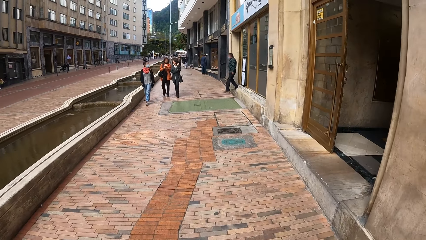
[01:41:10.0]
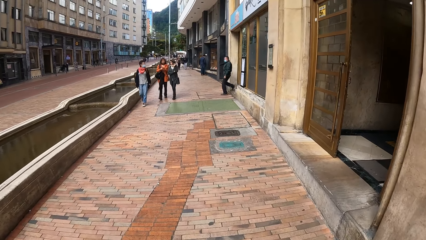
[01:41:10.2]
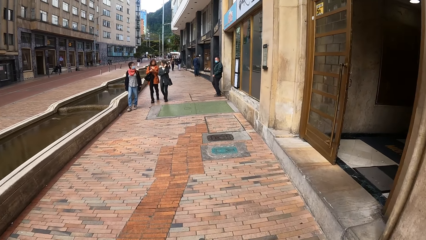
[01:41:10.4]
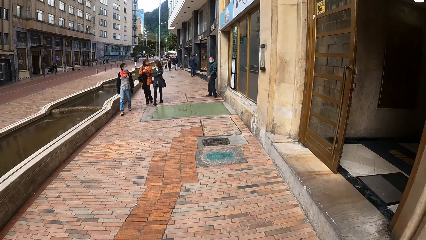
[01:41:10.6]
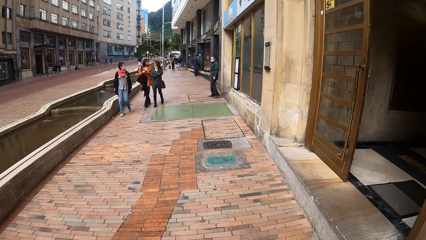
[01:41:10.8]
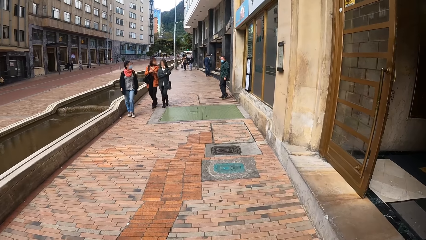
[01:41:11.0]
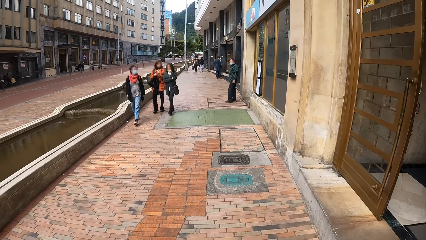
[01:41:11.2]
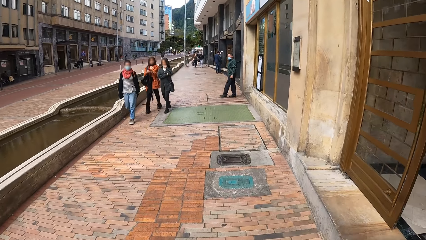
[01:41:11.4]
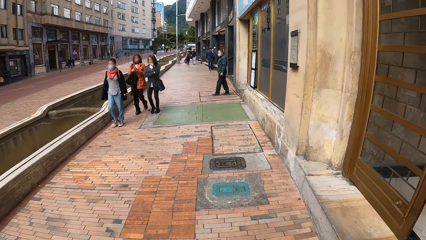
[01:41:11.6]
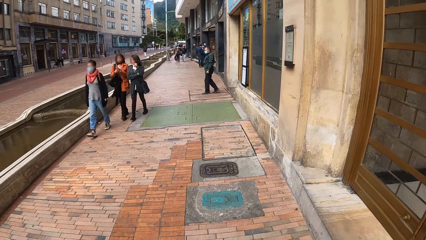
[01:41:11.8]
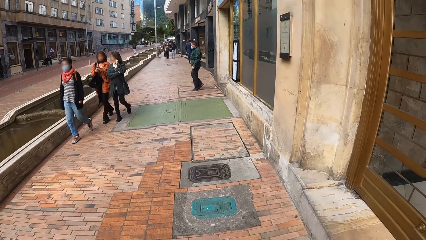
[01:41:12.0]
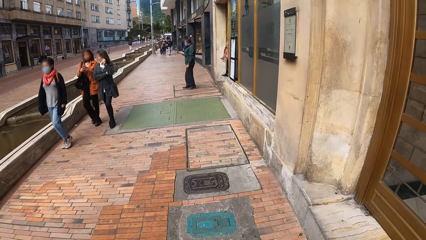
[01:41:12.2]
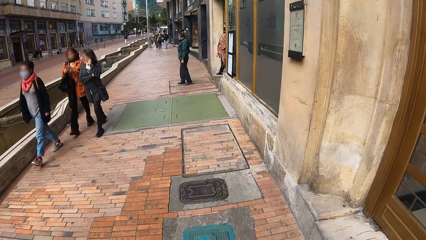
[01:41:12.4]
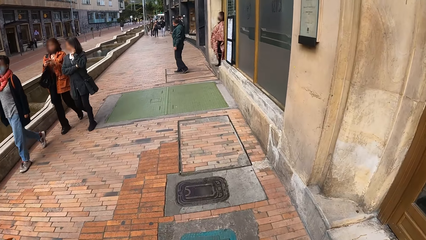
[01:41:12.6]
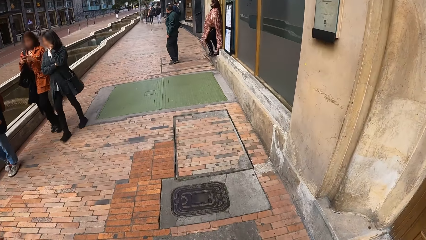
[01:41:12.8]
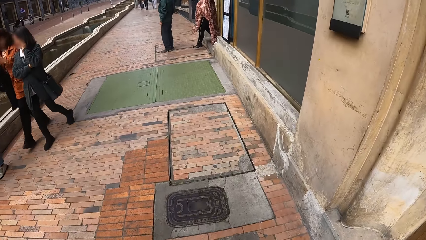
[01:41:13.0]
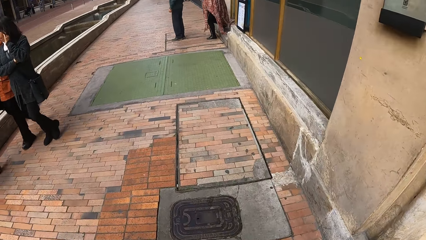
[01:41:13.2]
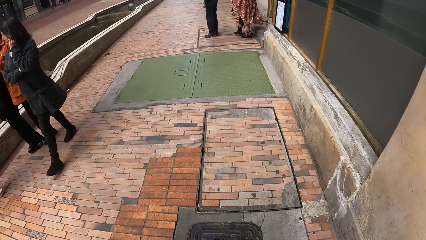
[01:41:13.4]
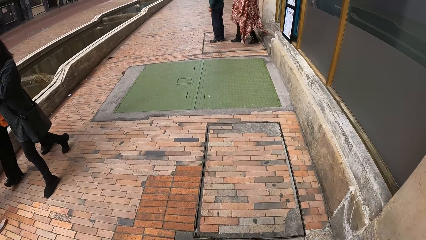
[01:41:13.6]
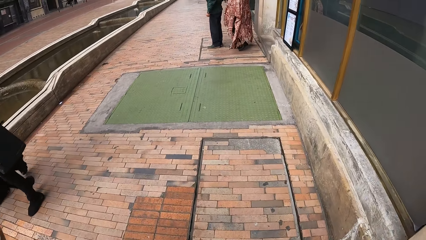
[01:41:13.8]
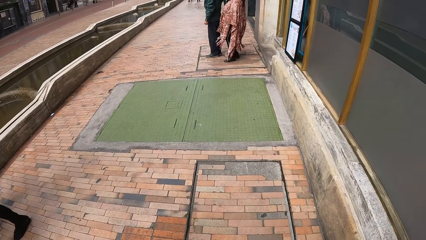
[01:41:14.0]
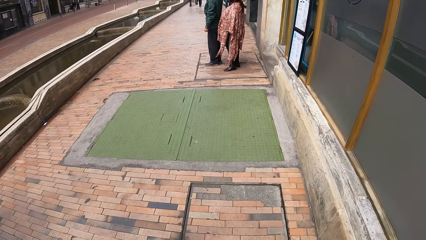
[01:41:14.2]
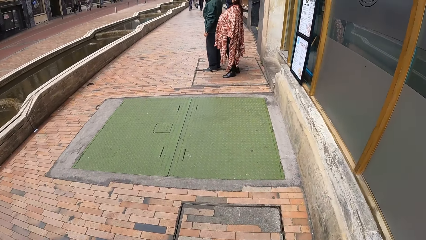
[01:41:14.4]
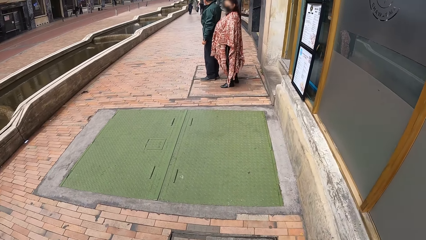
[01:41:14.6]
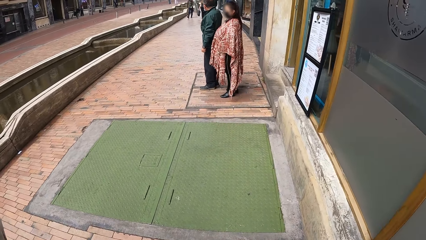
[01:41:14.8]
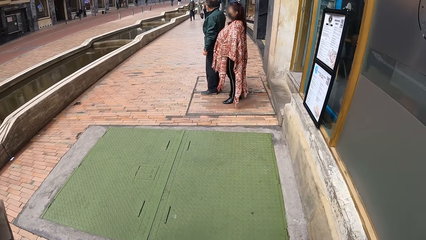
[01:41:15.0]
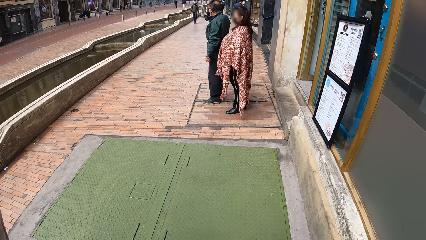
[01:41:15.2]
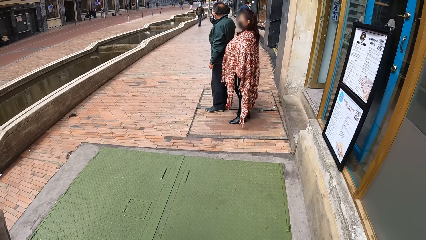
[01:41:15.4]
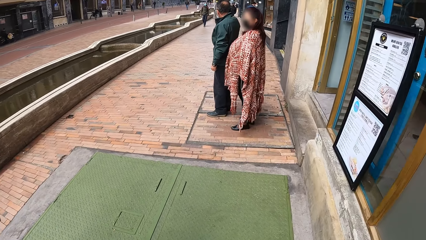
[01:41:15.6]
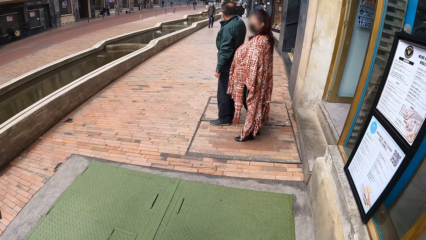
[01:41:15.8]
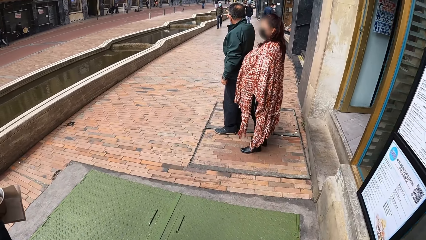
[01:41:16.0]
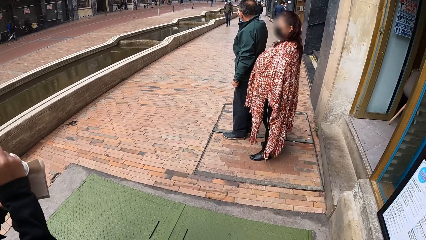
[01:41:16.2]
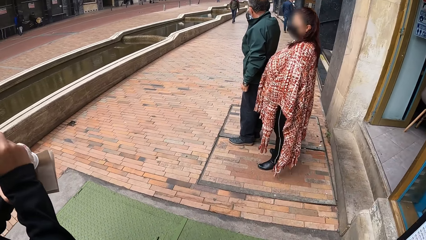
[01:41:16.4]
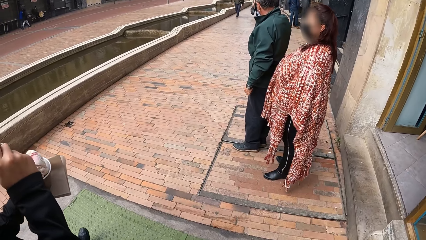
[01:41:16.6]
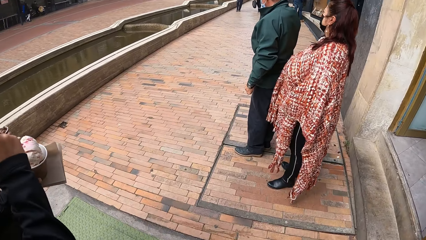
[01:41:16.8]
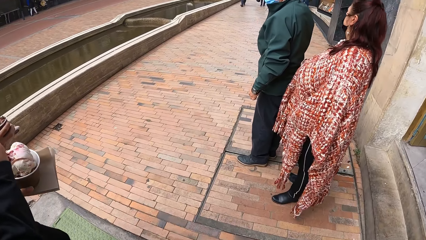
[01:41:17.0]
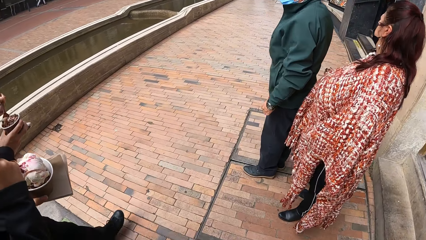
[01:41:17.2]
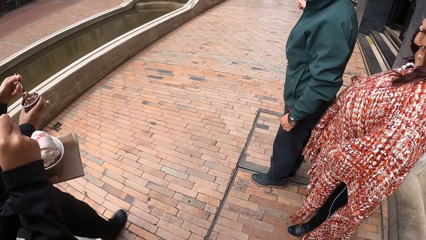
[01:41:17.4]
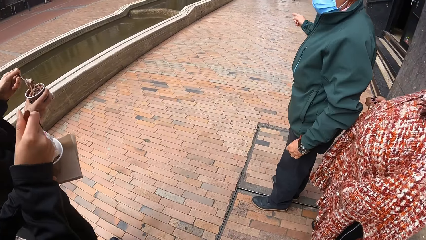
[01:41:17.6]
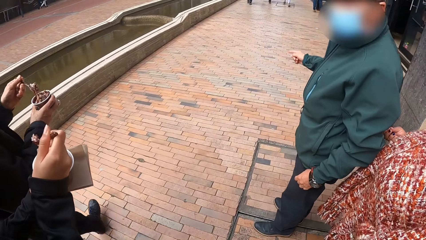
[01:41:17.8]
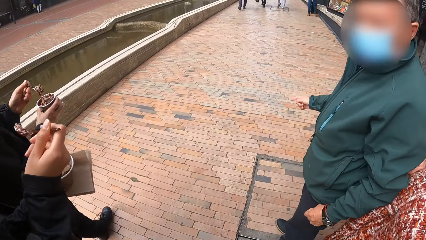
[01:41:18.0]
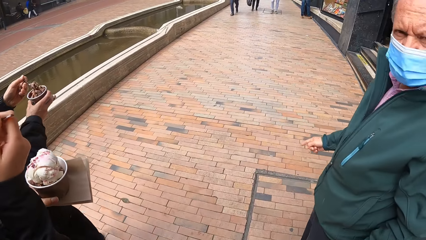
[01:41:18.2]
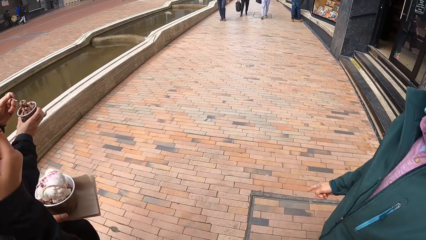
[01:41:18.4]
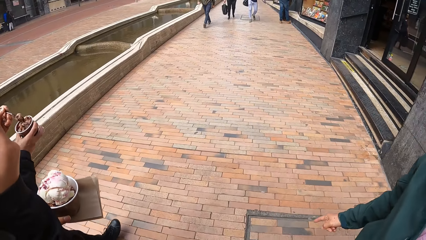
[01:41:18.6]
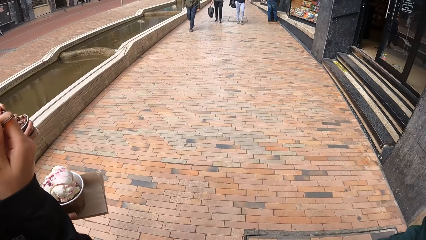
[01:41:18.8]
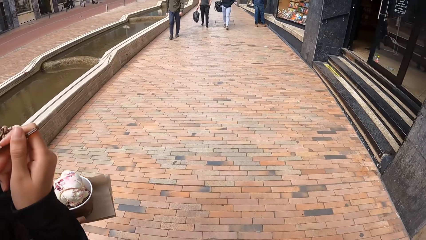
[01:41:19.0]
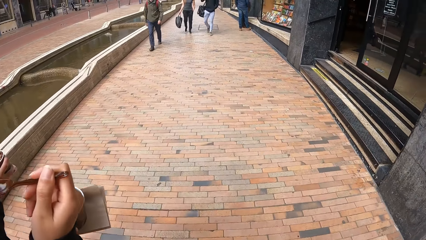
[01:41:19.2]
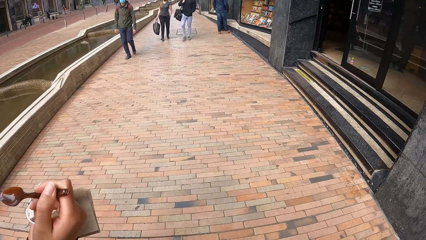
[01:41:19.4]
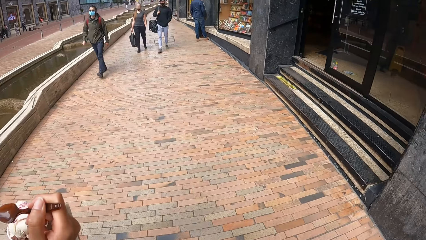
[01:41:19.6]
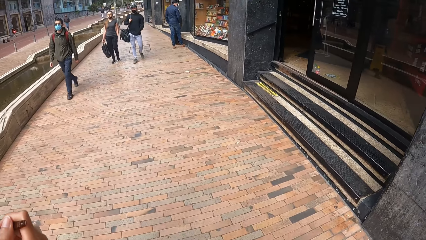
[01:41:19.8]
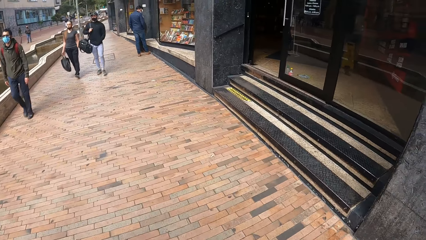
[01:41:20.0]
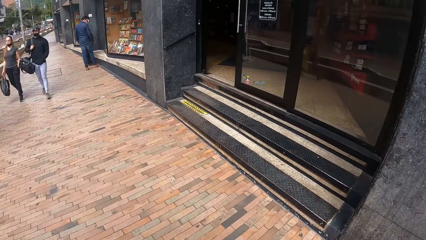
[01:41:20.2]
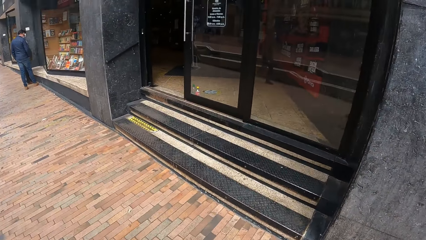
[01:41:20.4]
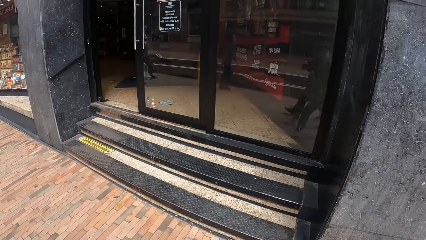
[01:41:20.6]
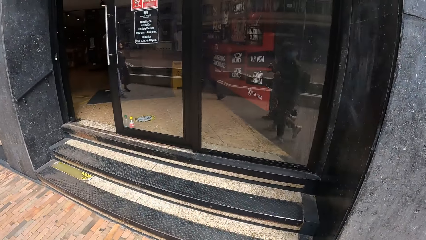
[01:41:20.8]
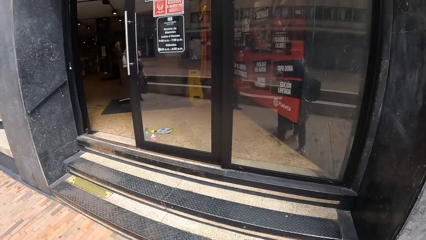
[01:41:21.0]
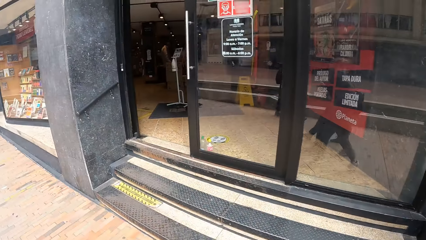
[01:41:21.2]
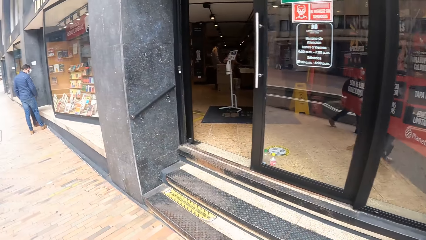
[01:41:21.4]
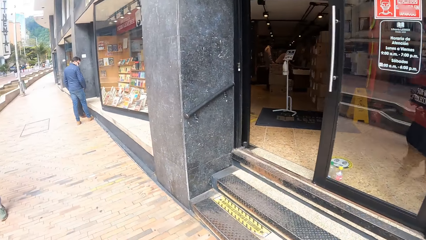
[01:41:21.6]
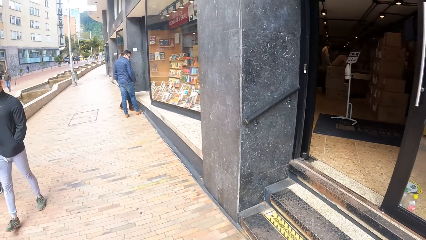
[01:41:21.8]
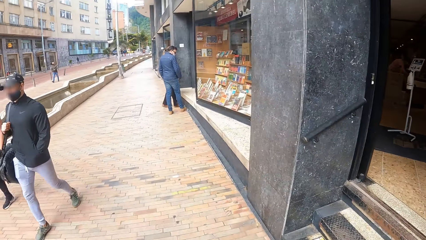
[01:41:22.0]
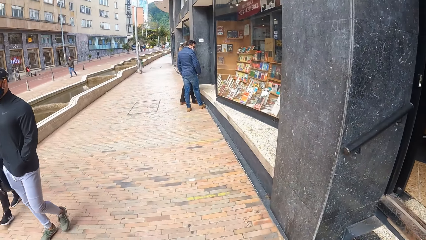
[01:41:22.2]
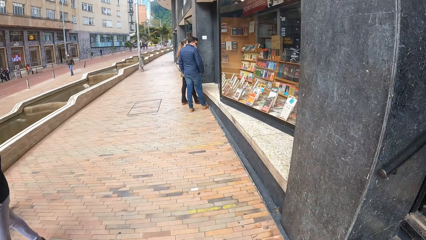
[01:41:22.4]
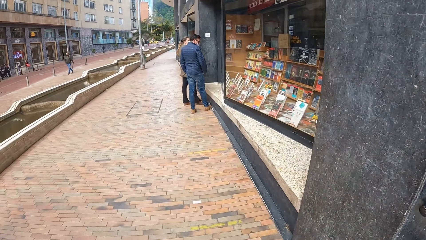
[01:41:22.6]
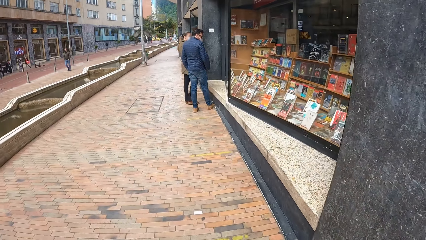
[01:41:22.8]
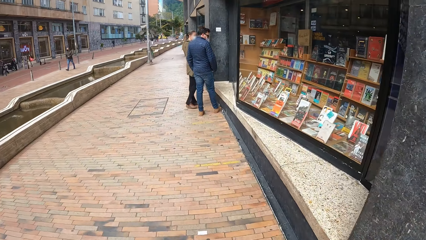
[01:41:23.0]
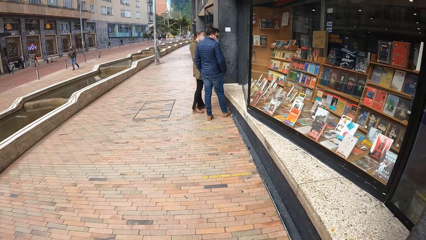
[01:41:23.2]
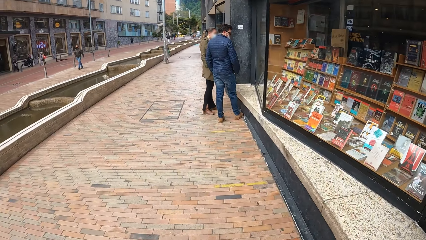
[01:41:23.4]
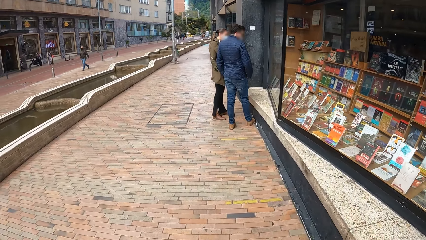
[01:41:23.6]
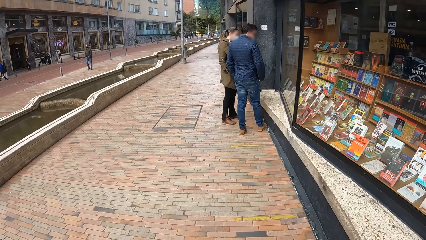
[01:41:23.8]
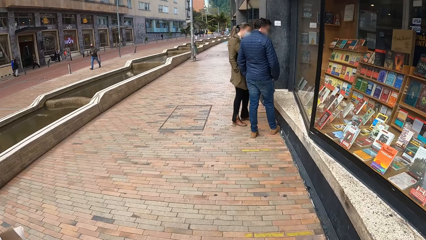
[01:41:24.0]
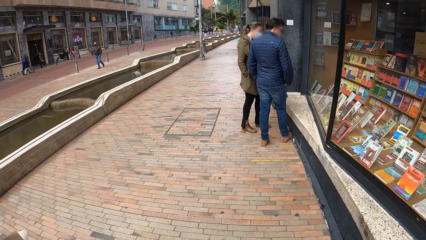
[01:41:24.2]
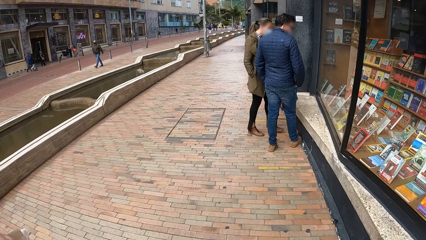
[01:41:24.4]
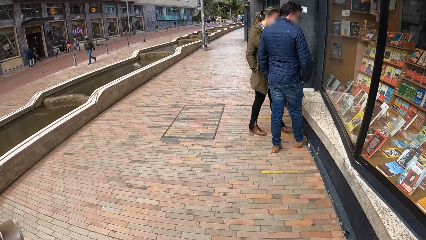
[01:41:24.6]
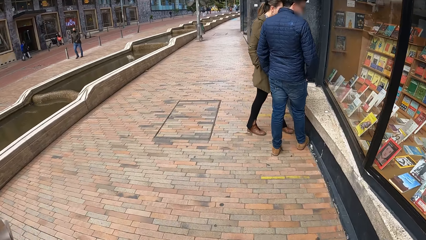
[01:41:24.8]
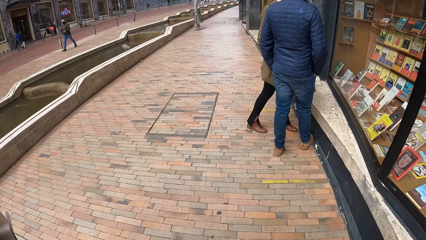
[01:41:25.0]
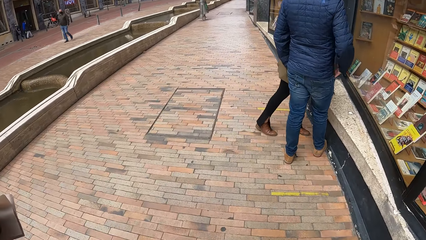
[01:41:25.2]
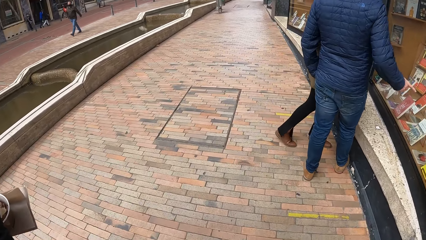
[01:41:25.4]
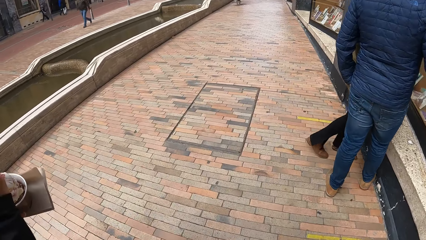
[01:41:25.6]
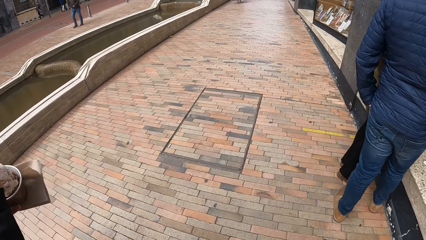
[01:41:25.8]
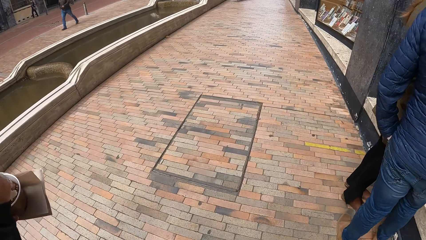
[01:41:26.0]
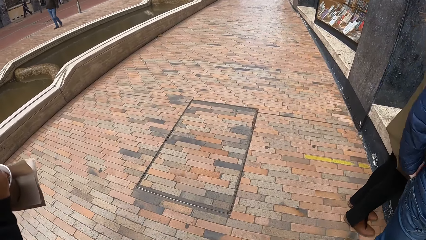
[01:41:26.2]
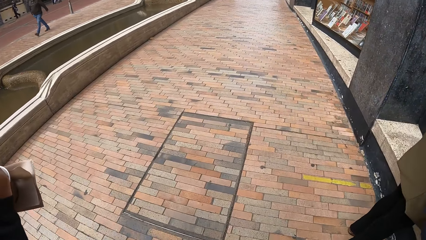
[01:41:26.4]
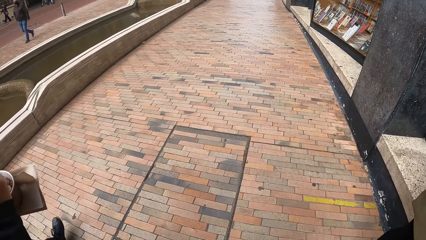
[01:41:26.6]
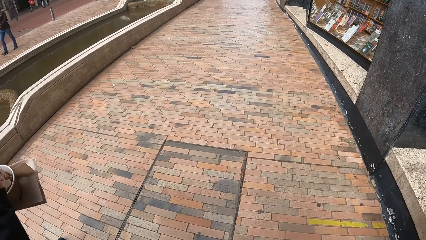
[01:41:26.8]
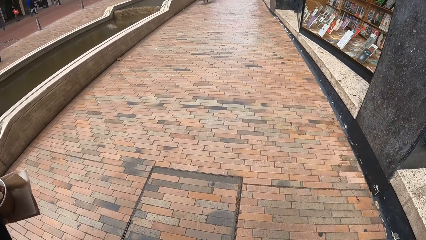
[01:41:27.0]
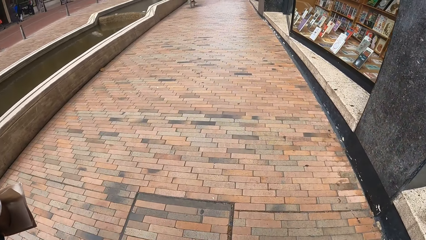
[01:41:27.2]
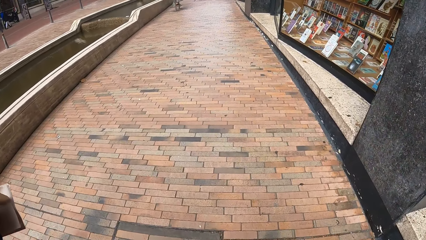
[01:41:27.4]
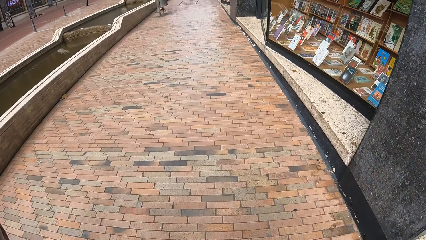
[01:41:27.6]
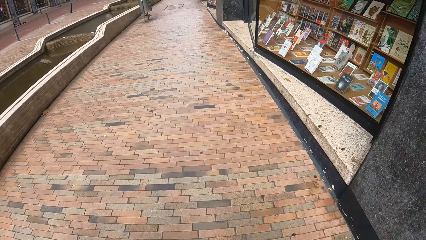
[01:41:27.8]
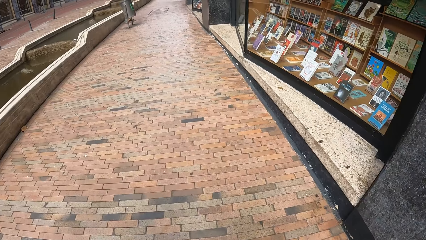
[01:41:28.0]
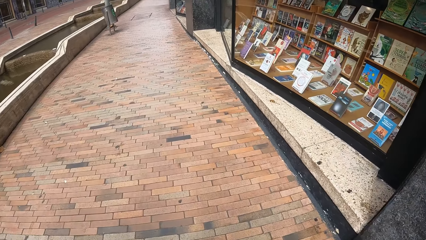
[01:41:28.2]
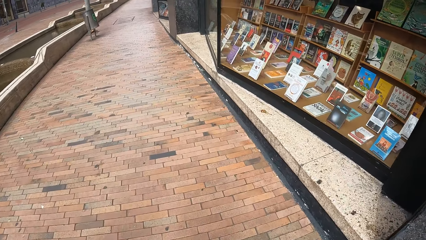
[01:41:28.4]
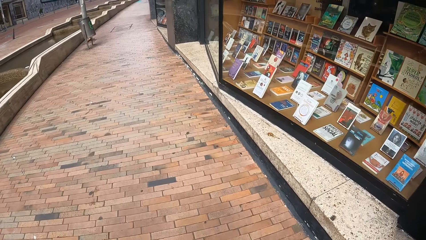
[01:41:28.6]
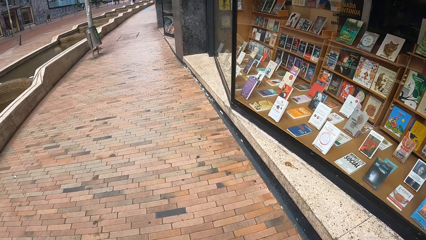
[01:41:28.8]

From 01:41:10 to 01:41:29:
The camera wearer walks on the pavement. The woman scoops ice cream from the cup in her left hand with the spoon in her right hand. The woman eats ice cream. A man walks past the camera wearer on the road.
